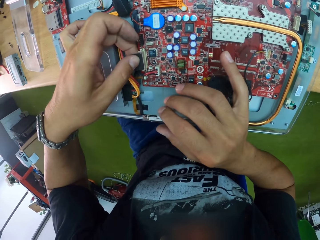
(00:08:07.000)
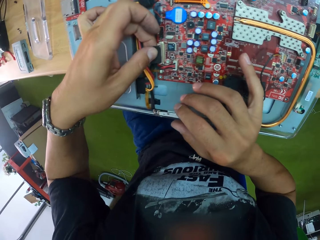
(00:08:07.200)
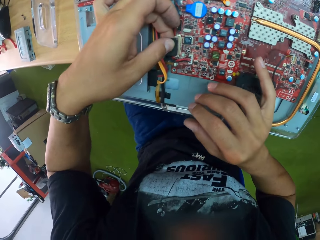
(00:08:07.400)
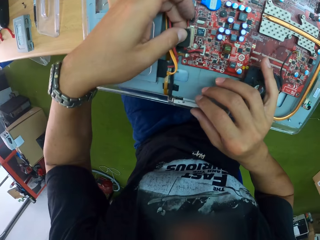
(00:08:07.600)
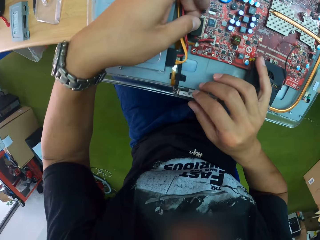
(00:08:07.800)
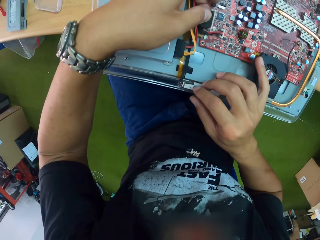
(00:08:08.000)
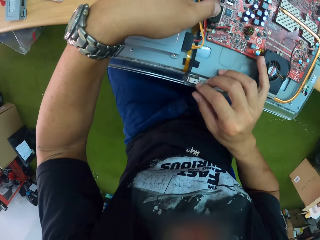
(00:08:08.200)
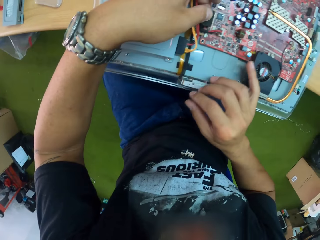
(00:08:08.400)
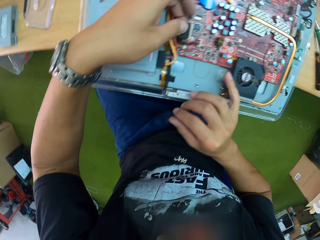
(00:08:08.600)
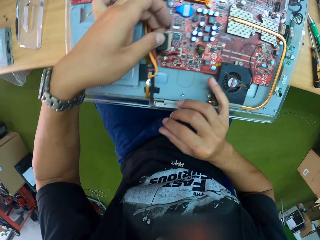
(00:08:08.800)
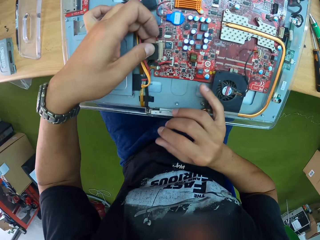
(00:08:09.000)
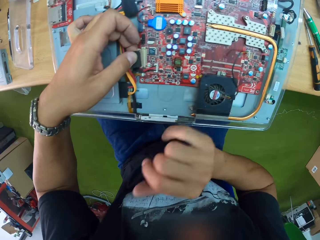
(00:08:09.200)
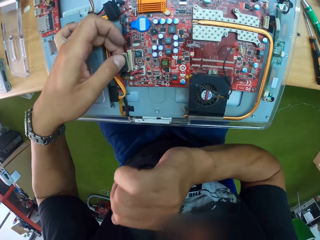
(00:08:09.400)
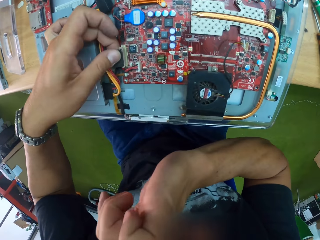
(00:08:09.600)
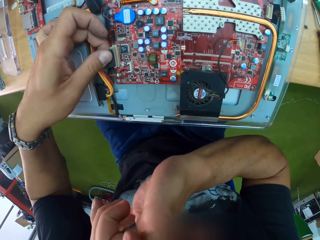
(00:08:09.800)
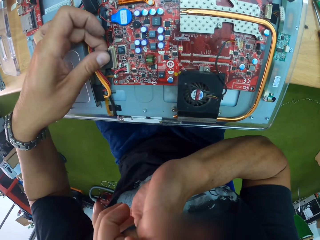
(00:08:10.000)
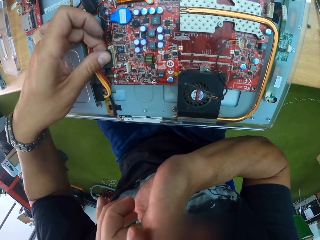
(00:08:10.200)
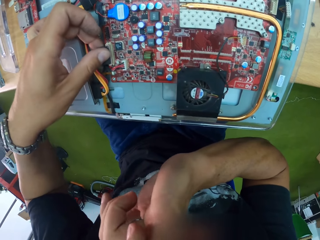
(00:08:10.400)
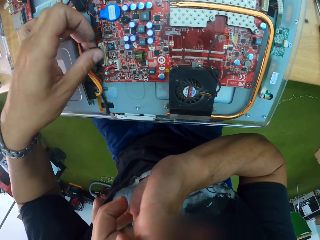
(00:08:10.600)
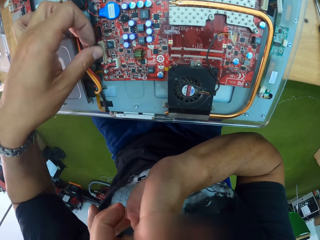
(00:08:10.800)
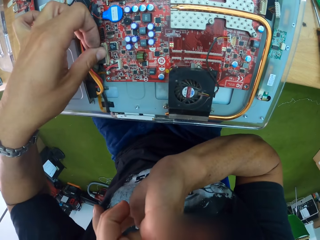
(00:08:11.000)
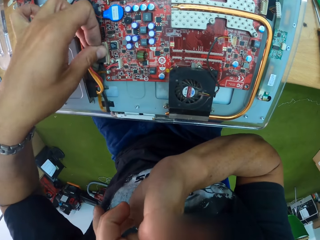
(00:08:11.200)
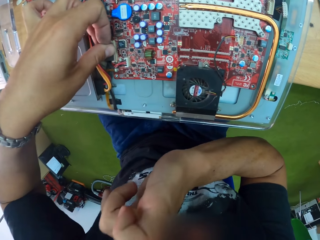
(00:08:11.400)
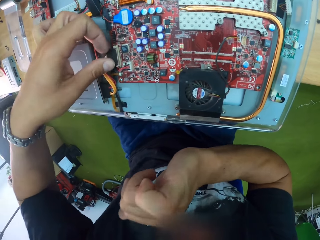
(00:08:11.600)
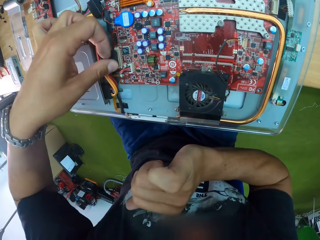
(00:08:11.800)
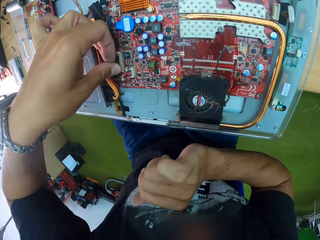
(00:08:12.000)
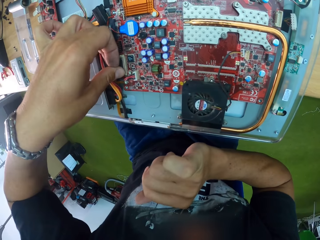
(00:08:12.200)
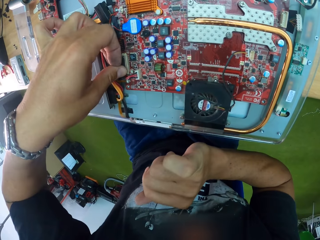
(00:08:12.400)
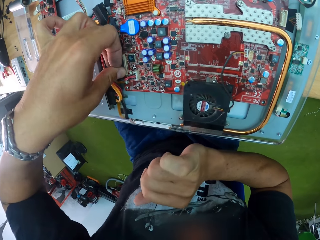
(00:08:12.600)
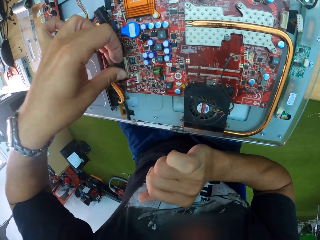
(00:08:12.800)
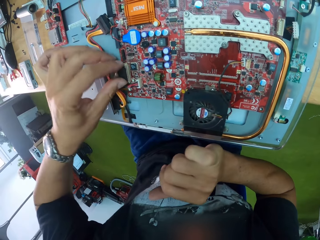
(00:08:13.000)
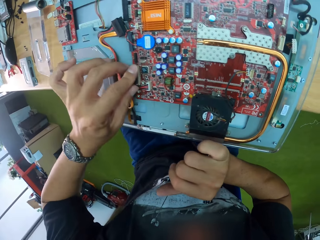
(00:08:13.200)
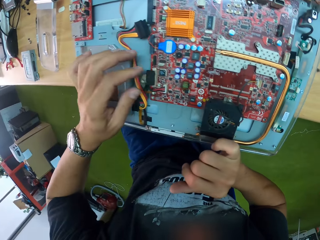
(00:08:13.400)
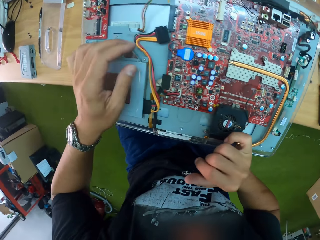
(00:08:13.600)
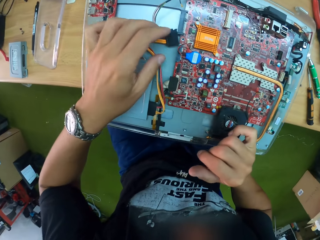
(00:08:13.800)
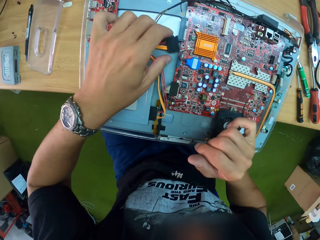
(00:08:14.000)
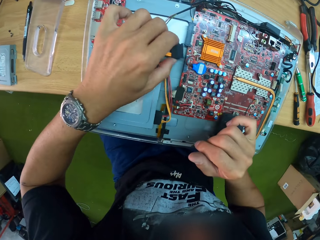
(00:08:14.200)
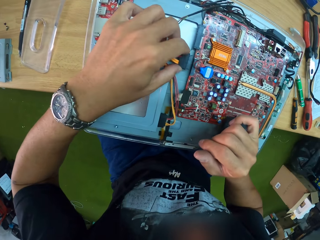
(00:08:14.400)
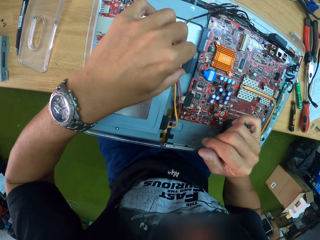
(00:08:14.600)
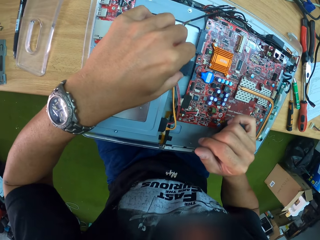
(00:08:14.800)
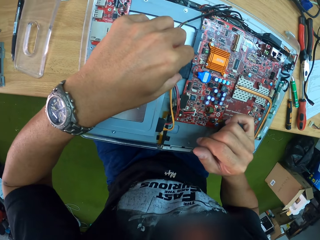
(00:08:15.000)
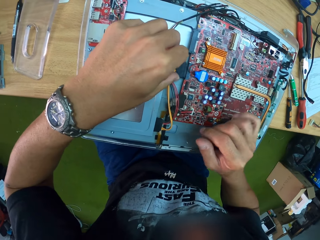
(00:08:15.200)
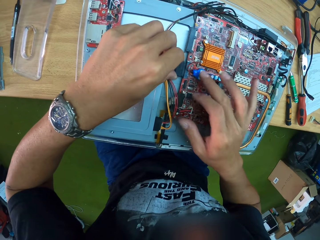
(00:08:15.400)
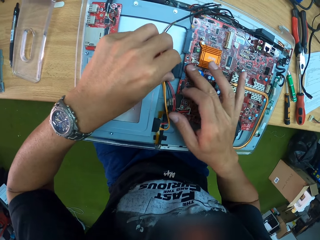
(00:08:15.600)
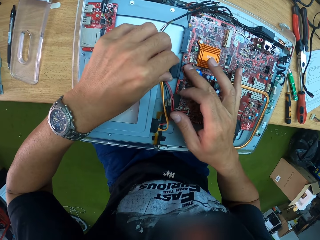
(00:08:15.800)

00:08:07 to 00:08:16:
The camera wearer fixes in a connector. He touches his face with his right hand. He presses the connector. He plugs a pin into a connector of the motherboard on the workbench with both hands.

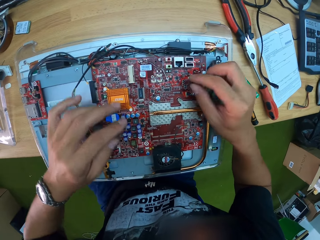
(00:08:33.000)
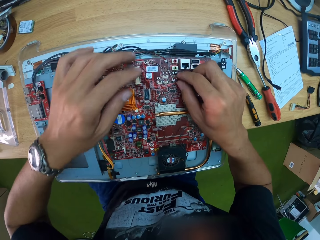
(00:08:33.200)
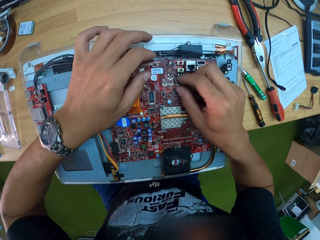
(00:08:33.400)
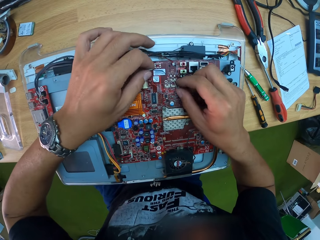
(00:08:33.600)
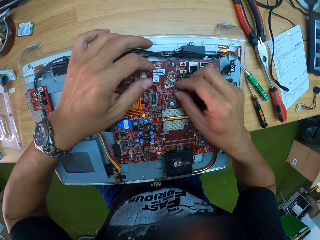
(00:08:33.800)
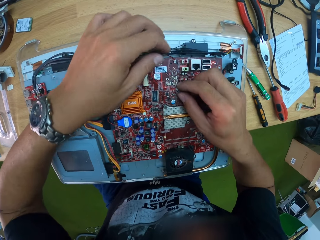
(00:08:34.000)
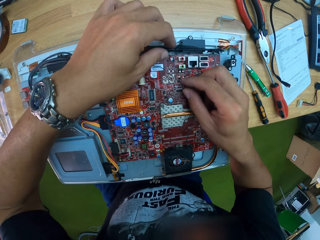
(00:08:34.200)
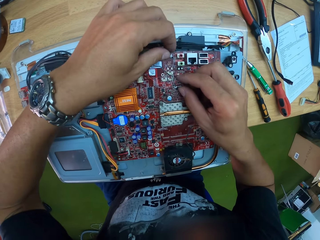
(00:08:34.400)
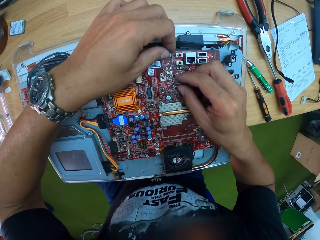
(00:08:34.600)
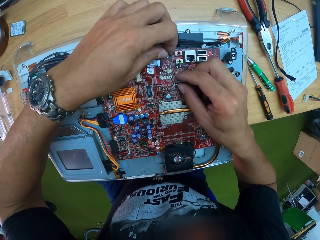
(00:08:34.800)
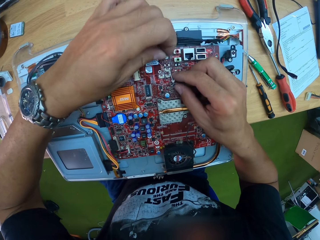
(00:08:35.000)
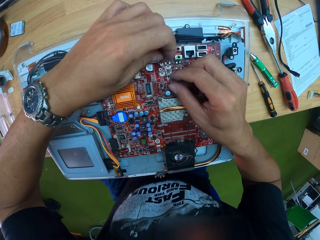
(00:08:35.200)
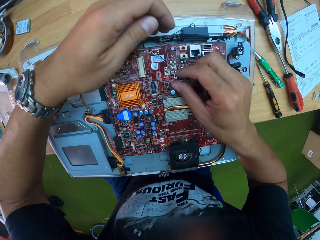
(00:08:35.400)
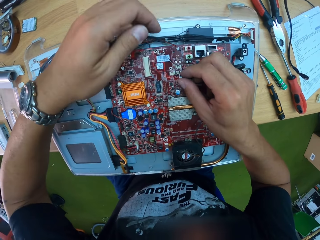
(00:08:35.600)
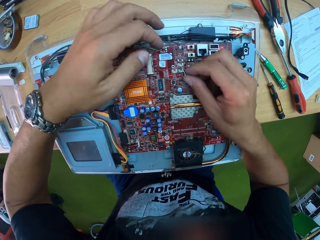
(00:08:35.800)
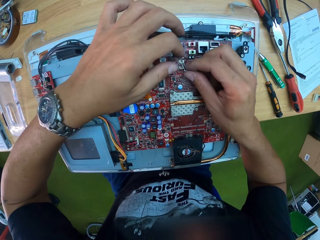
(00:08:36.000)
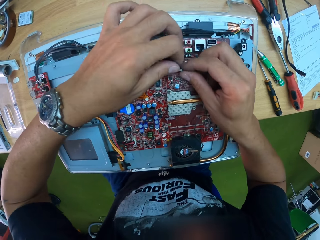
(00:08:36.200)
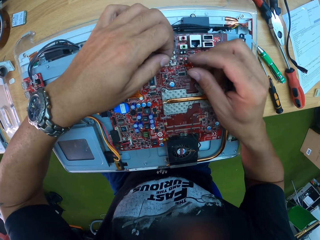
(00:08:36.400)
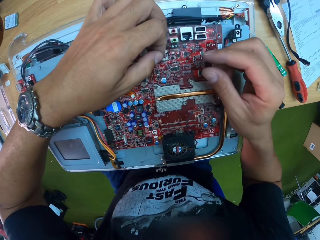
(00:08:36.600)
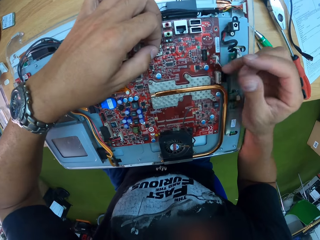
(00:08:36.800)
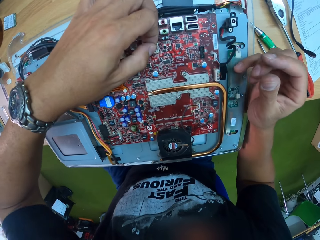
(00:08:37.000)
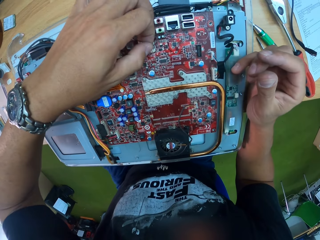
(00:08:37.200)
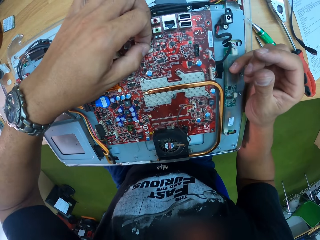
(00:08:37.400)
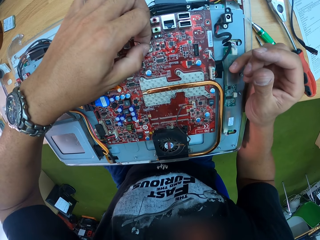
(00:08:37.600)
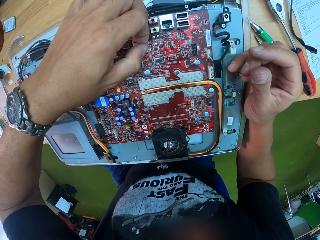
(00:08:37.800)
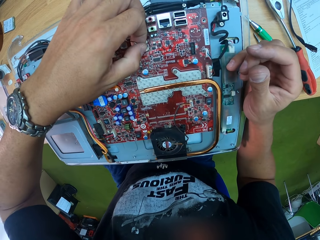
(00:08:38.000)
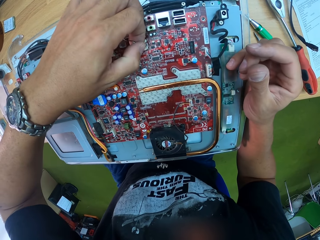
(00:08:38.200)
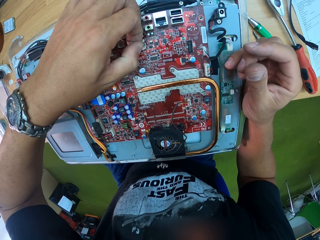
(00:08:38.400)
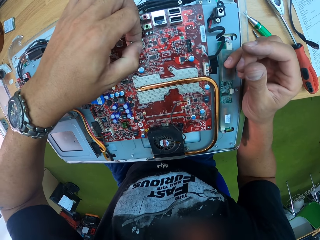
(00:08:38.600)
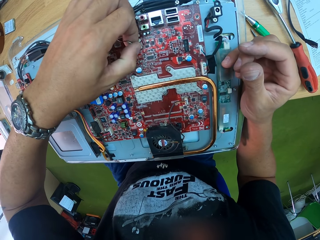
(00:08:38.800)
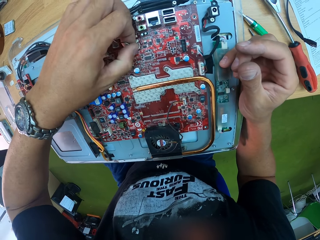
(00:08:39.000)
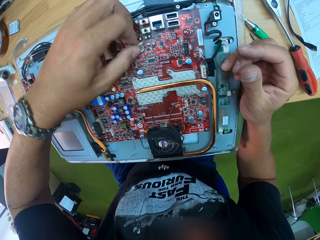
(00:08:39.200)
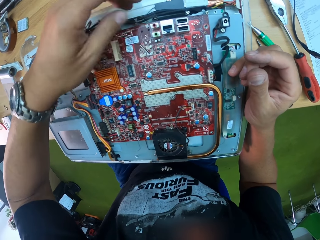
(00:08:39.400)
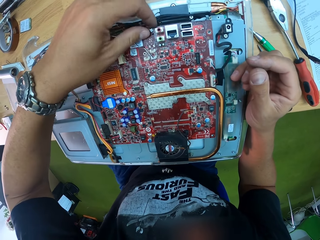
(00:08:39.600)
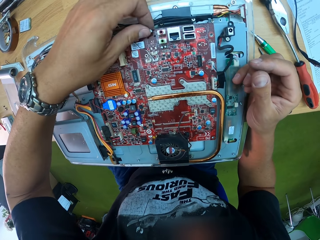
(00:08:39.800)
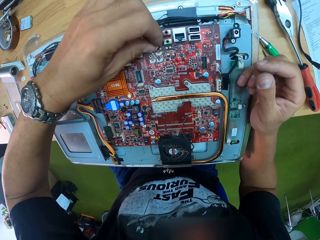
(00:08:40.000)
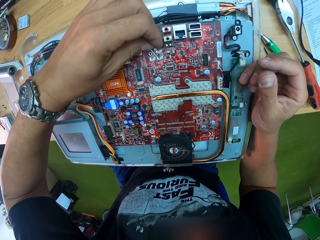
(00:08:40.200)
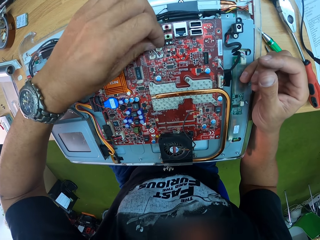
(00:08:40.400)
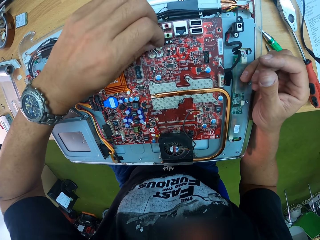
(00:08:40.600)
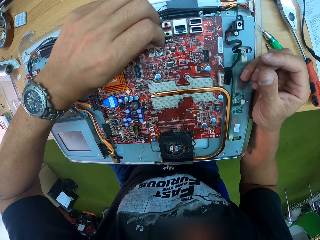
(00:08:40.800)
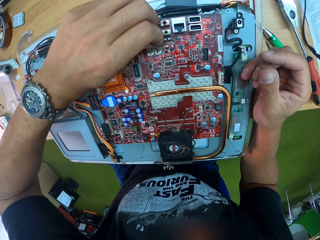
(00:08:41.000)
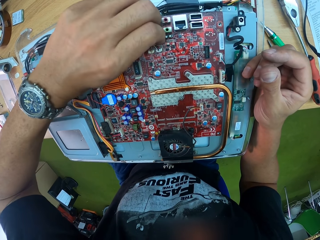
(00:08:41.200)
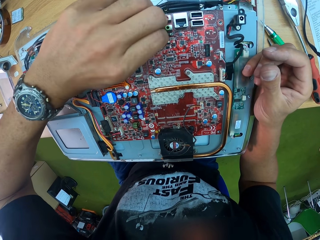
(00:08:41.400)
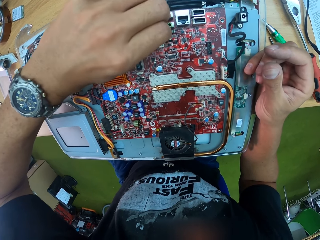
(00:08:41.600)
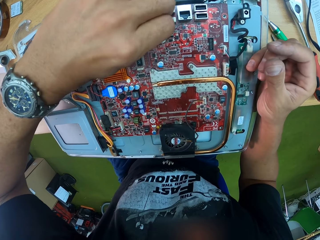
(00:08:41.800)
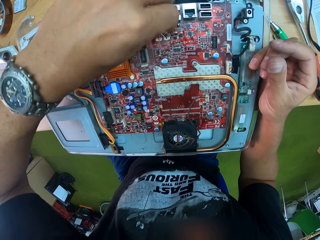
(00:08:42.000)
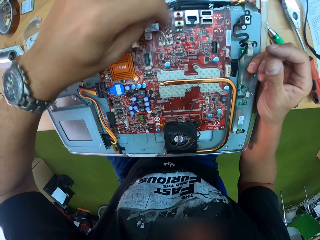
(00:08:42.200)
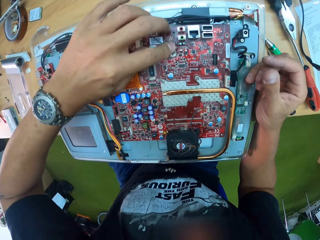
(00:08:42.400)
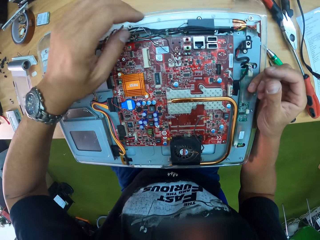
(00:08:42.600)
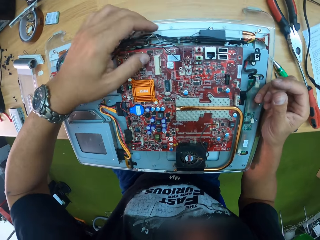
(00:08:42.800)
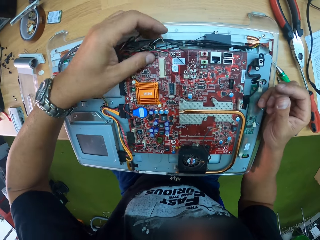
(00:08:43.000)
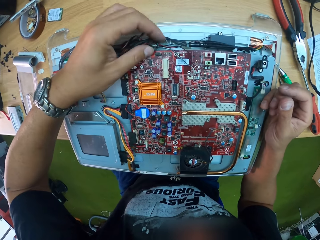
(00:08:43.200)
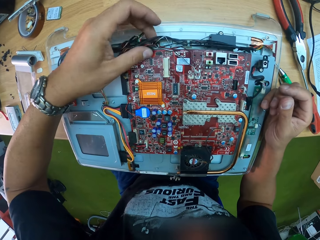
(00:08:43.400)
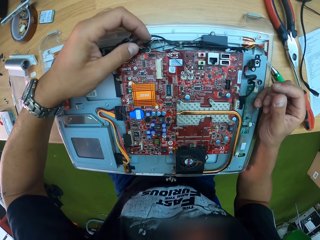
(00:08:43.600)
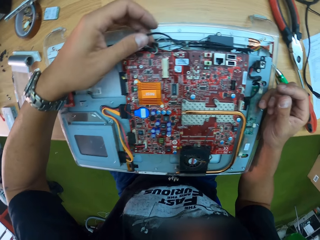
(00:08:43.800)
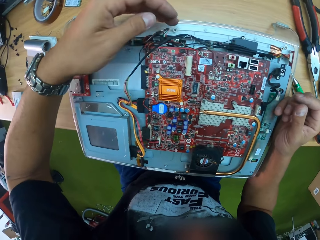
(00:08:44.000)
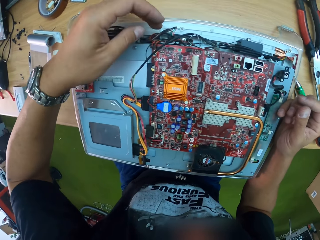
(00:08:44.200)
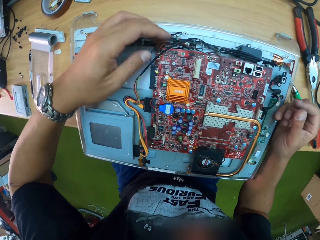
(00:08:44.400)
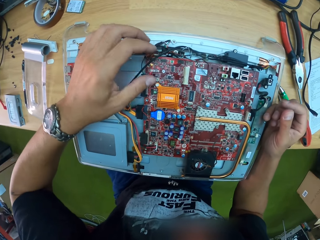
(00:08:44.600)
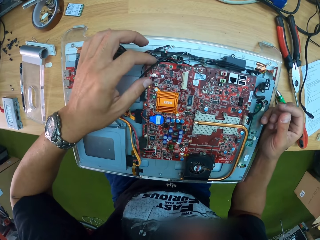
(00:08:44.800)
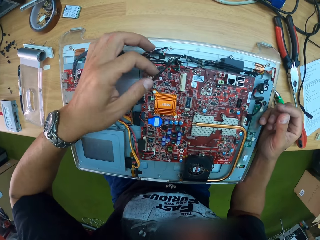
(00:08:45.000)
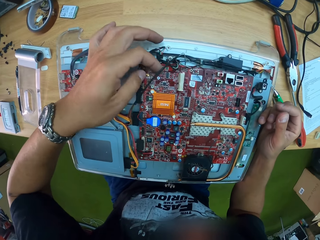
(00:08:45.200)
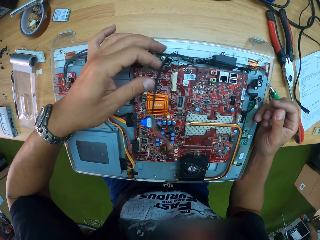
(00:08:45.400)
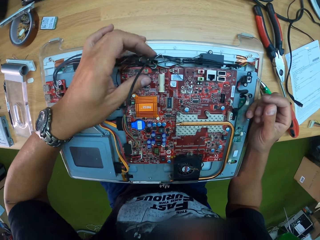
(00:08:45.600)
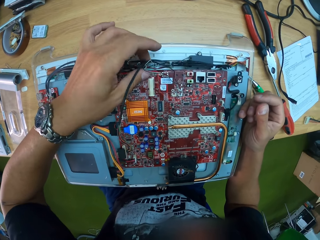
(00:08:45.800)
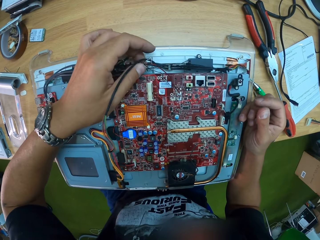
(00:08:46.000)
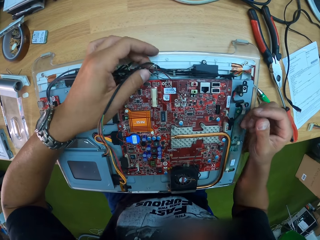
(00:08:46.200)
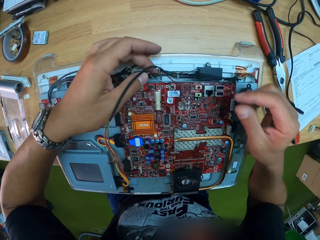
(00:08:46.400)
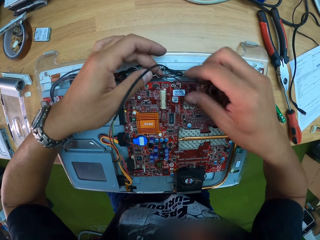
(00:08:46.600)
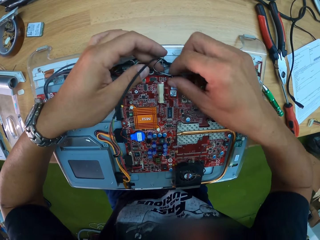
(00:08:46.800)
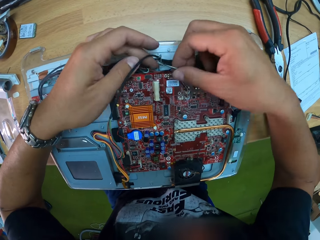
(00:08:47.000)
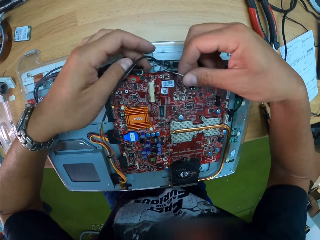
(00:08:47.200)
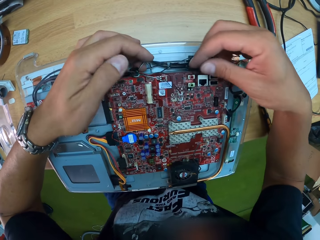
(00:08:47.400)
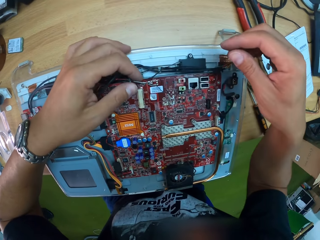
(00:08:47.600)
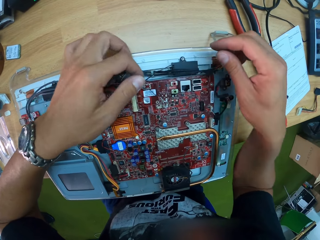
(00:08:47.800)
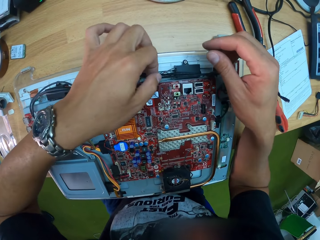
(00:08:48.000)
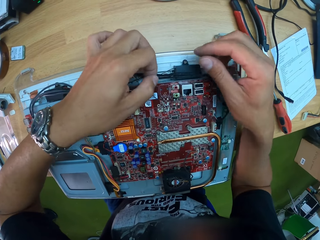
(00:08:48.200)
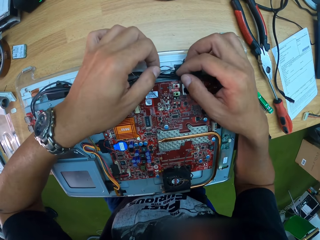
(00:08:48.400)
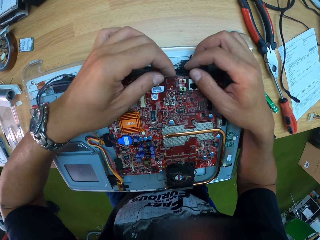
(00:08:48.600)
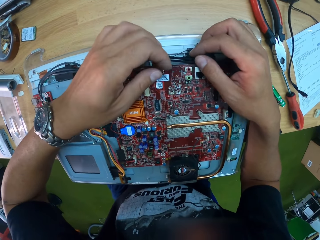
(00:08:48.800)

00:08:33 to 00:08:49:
The camera wearer pulls a wire. He plugs a tiny chip into a connector of the motherboard on the workbench with his left hand. He fixes a screw on the motherboard. He touches wires.
